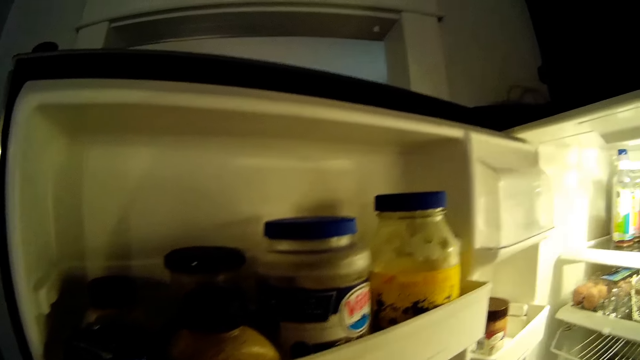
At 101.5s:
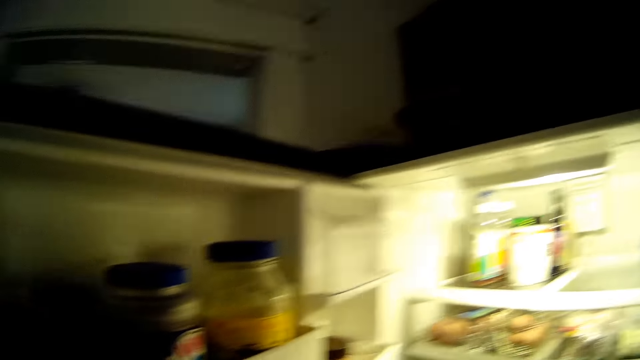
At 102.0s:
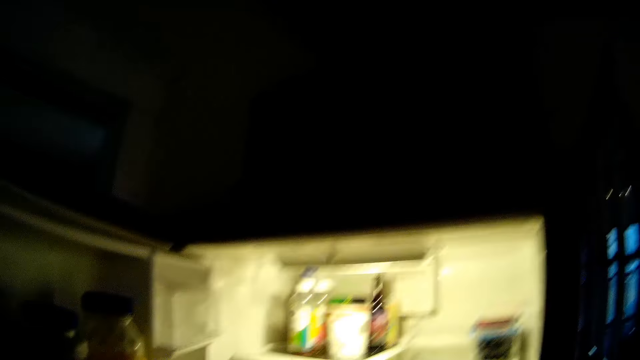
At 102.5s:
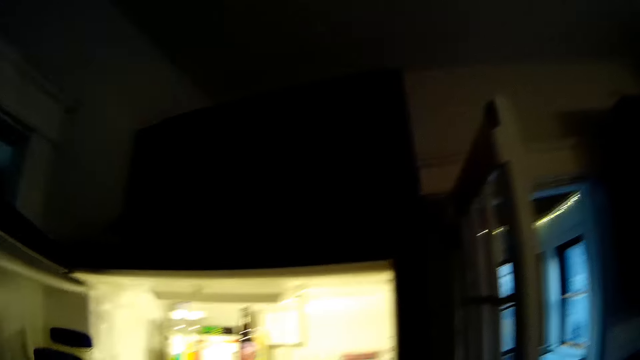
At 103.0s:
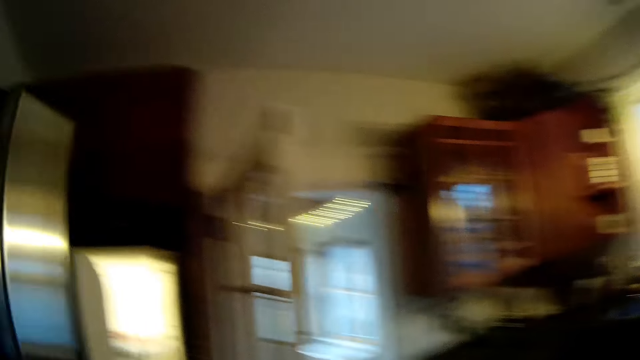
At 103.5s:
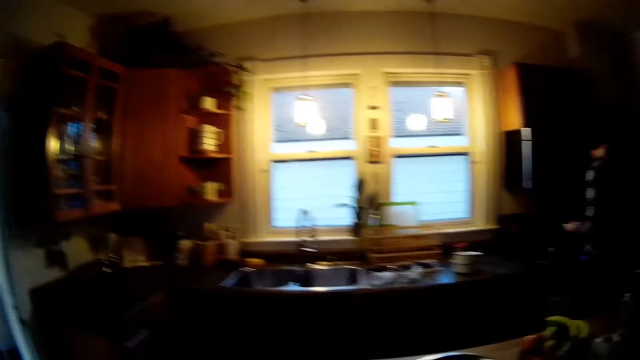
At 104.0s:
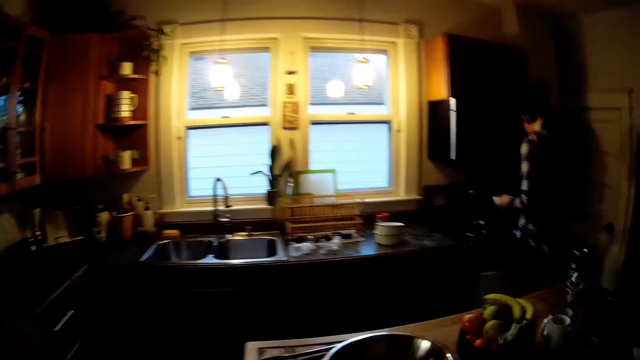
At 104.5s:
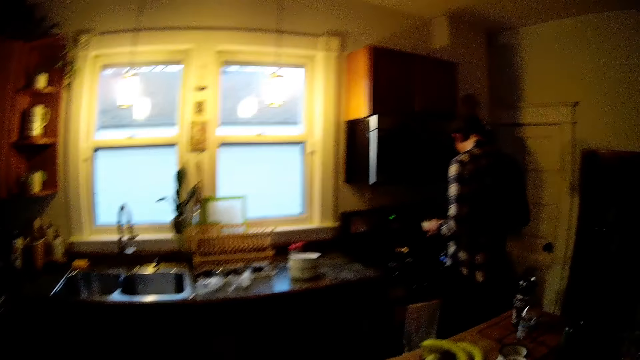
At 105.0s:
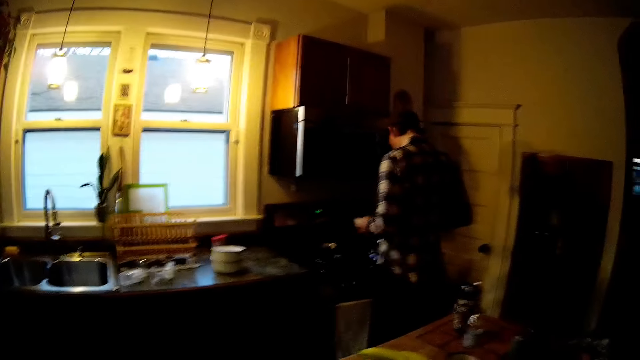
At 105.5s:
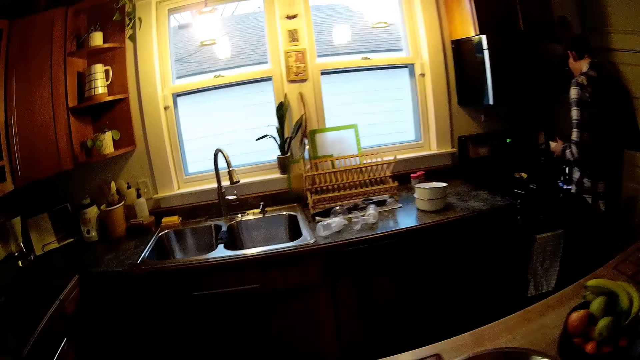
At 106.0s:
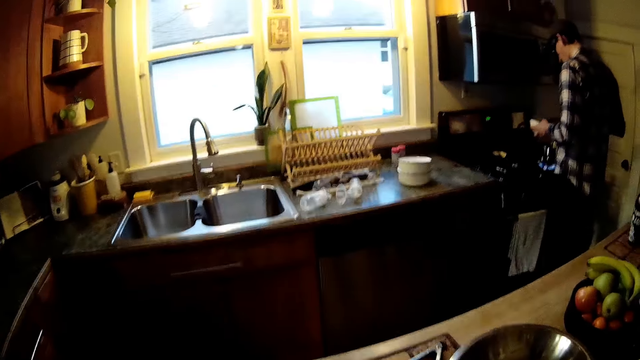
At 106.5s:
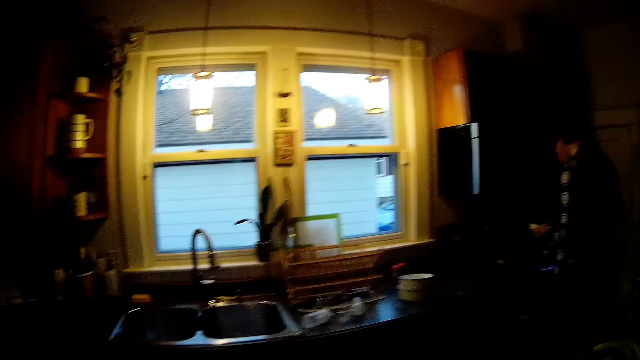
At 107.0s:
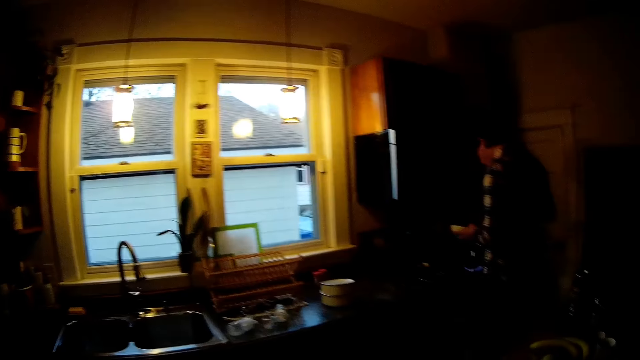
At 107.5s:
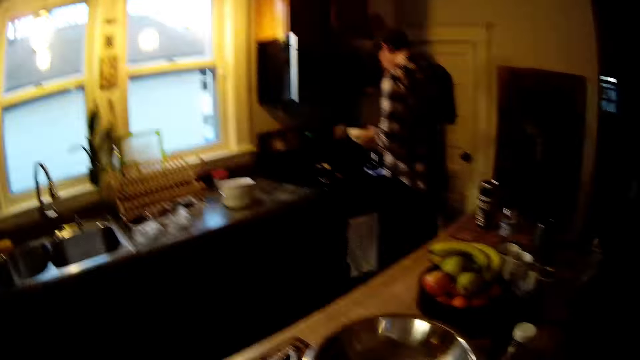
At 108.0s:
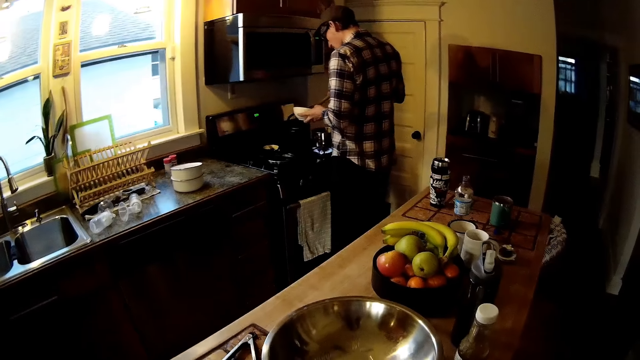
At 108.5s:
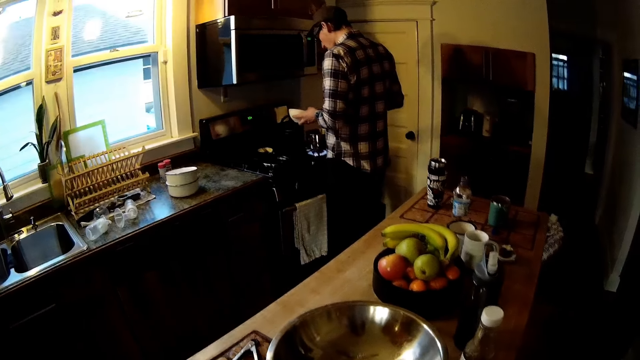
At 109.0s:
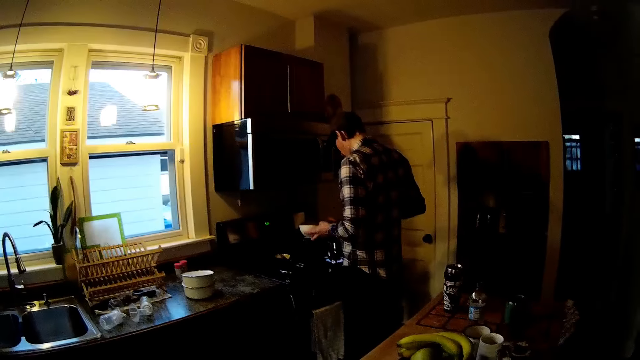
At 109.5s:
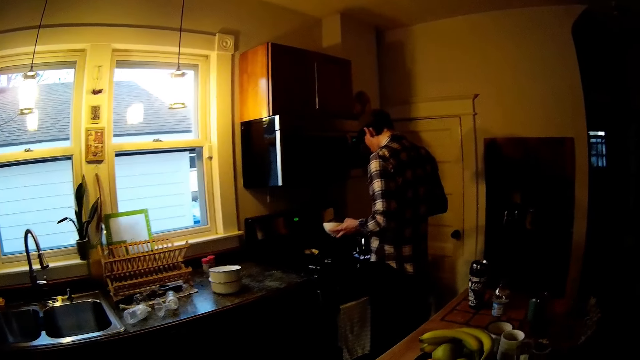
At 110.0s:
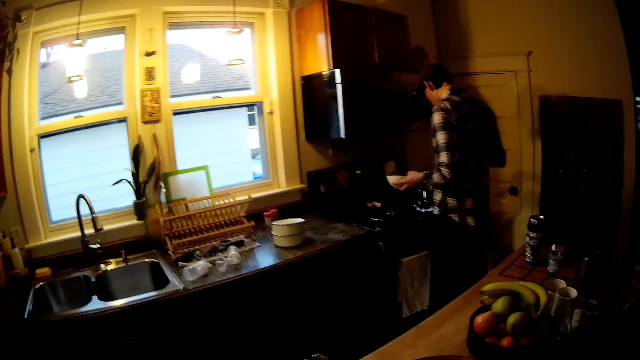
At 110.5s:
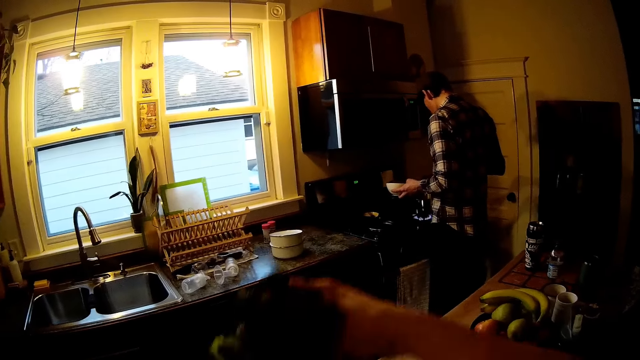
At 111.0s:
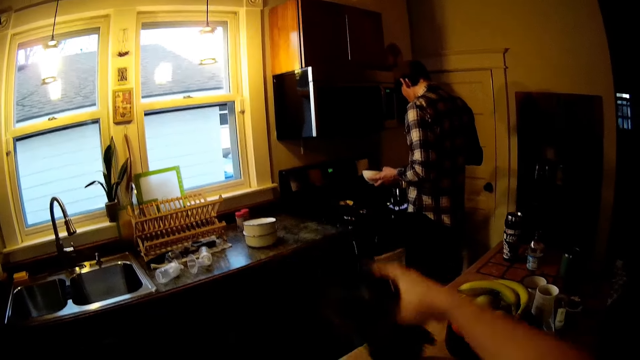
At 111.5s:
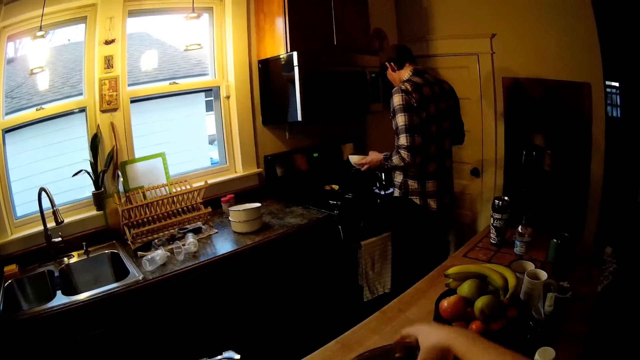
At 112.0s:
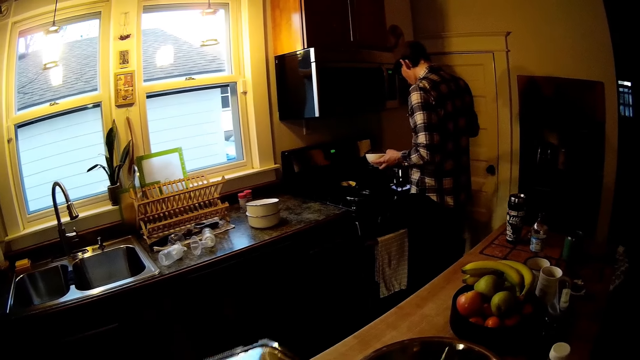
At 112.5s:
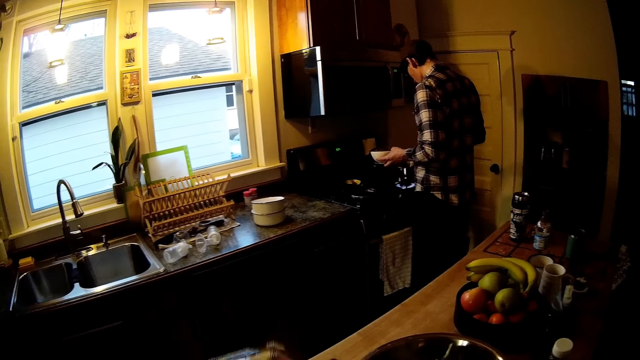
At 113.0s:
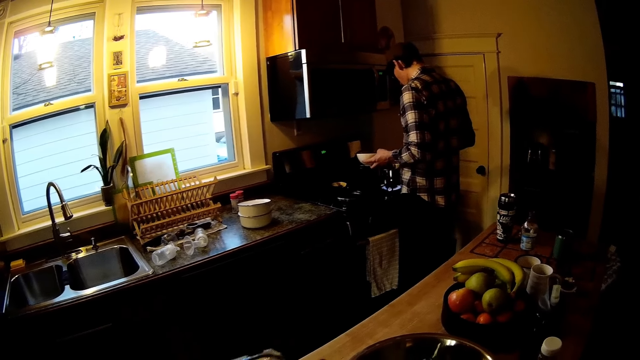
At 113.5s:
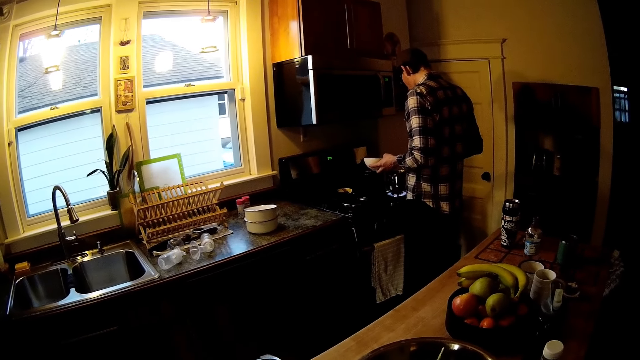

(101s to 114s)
The camera wearer closes the refrigerator with her left hand. The man dishes food into the ceramic plate in his left hand. The camera wearer puts a handful of vegetables in the stainless bowl on a kitchen table with her right hand.

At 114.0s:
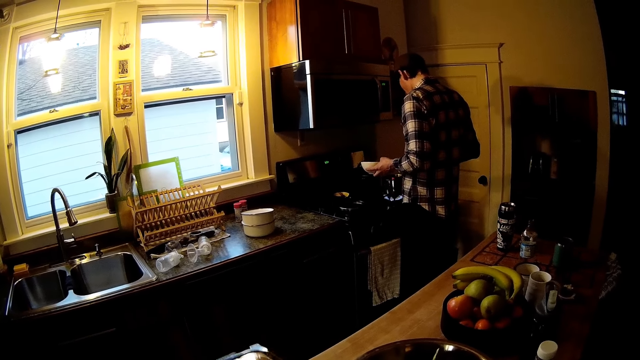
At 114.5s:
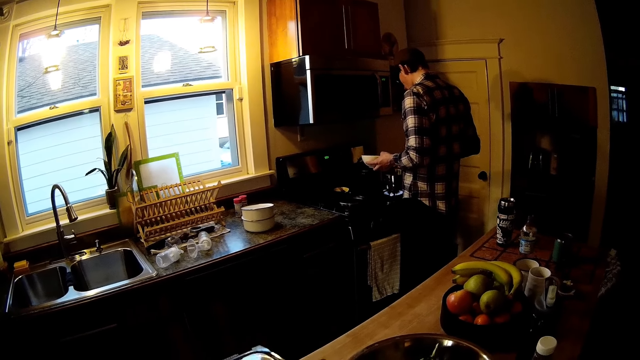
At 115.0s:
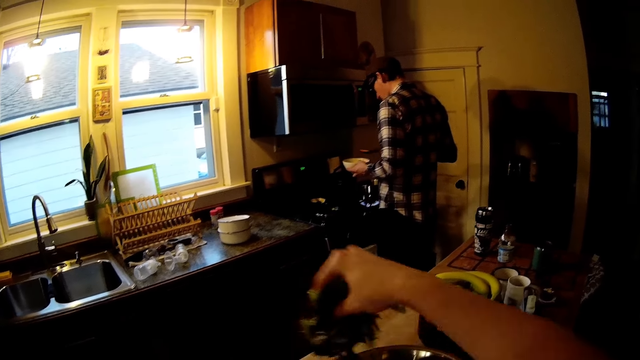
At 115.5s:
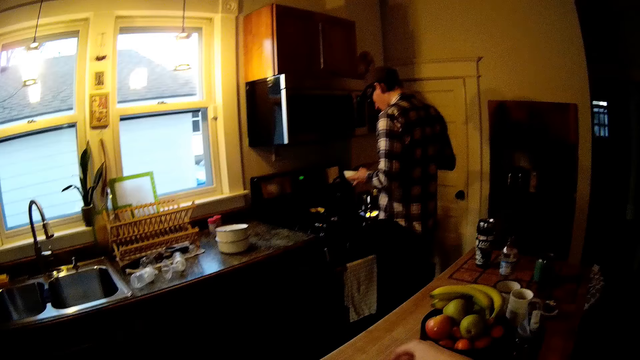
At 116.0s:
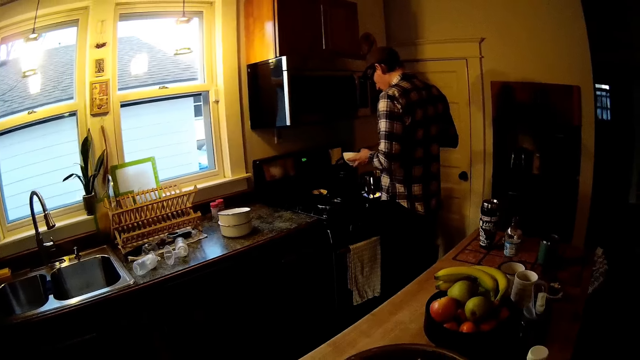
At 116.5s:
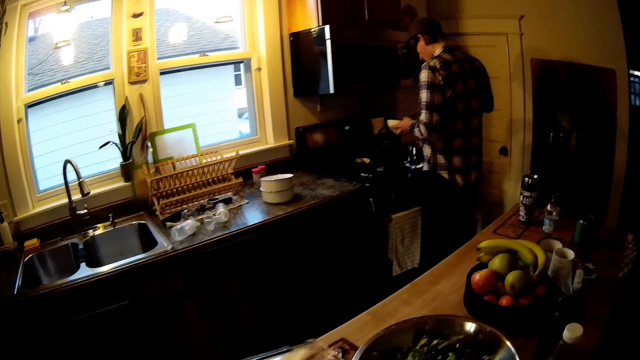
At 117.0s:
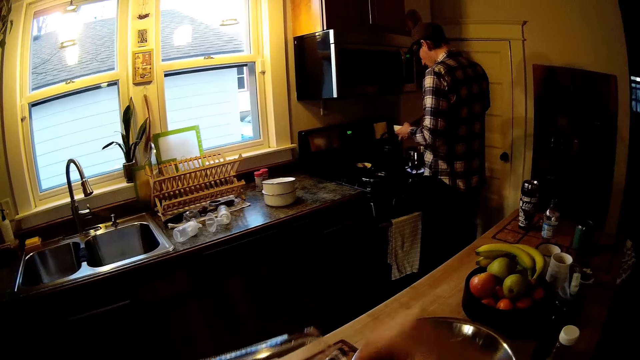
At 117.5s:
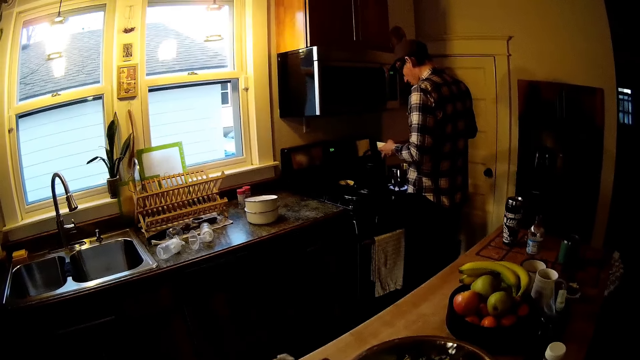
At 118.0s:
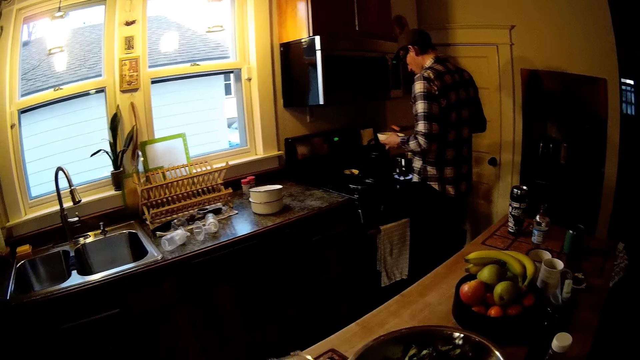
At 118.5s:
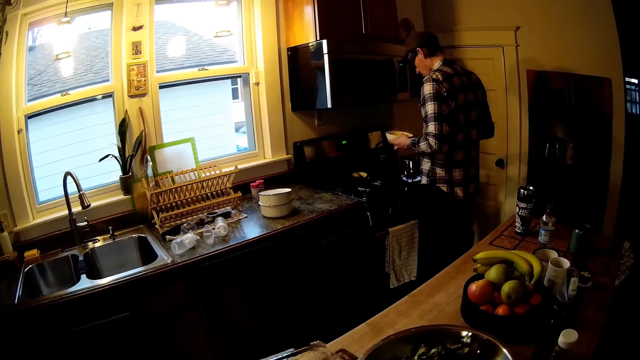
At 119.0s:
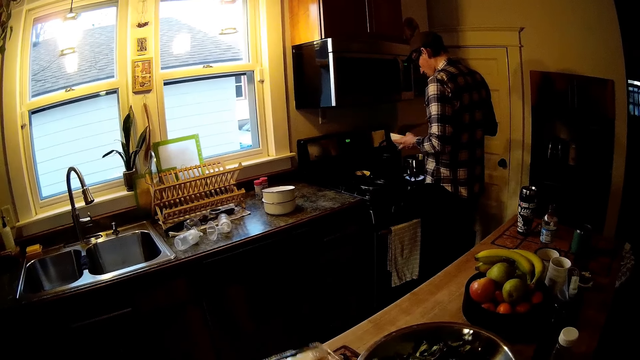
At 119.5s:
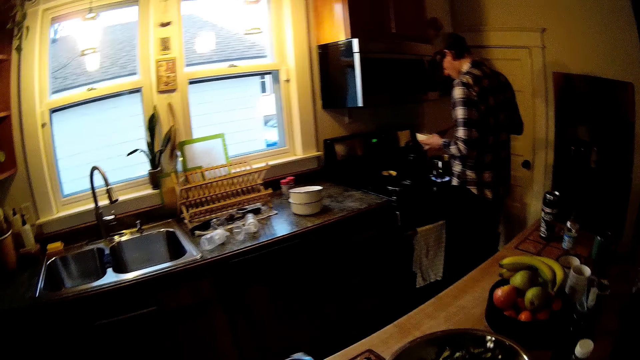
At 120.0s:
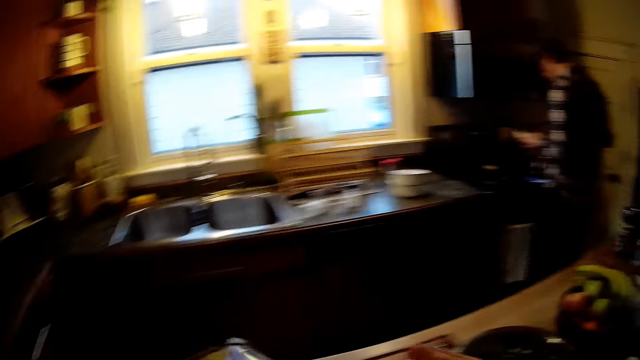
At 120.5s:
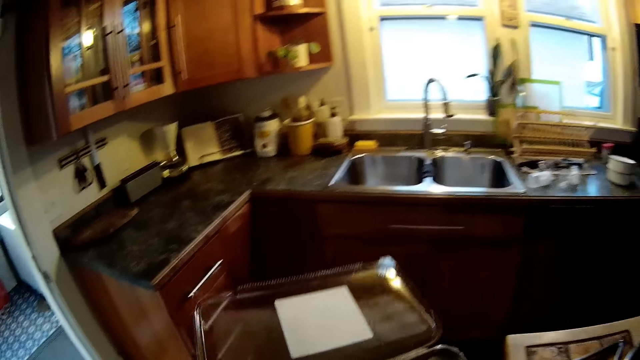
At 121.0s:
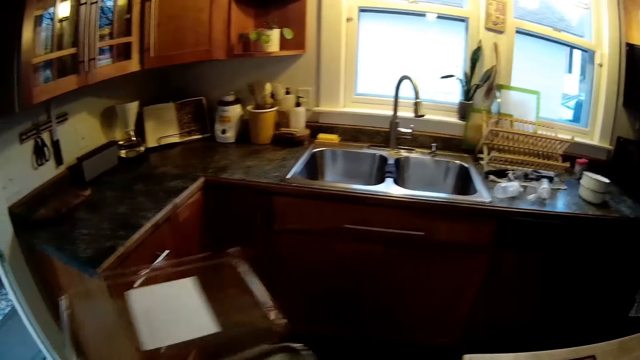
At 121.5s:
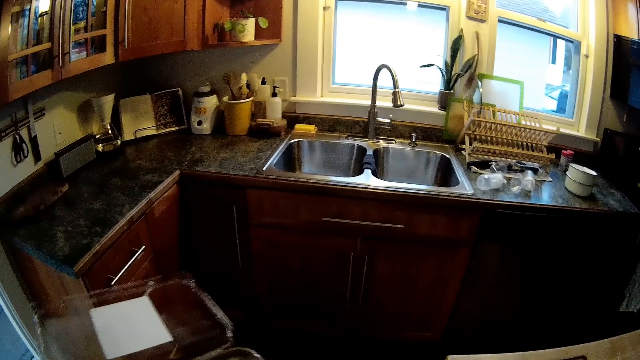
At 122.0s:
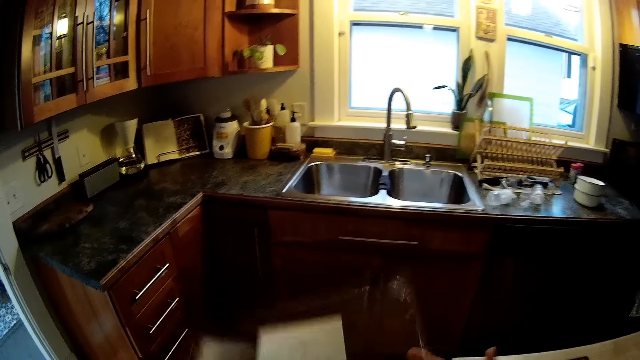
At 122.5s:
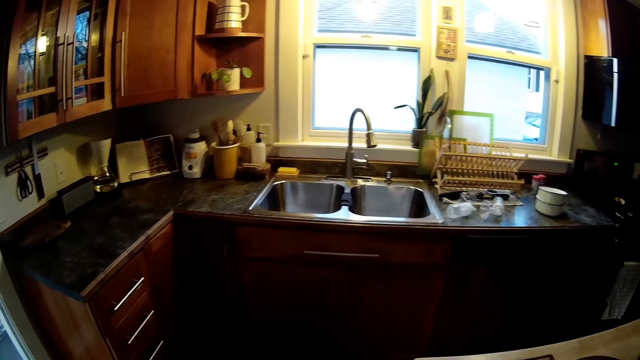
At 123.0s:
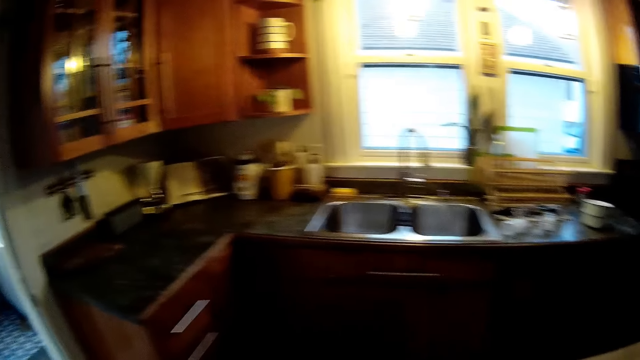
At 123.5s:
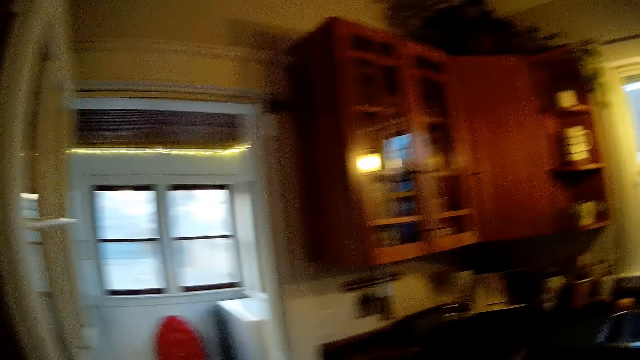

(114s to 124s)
The camera wearer puts a handful of vegetables in the stainless bowl on the kitchen table with her right hand. She is putting something on the pot. She holds a transparent plastic plate with her left hand. She closes the lidded transparent plastic plate with her right hand.
